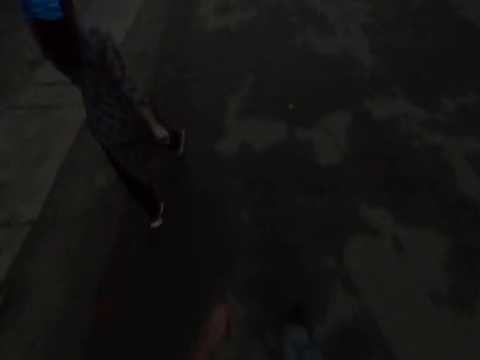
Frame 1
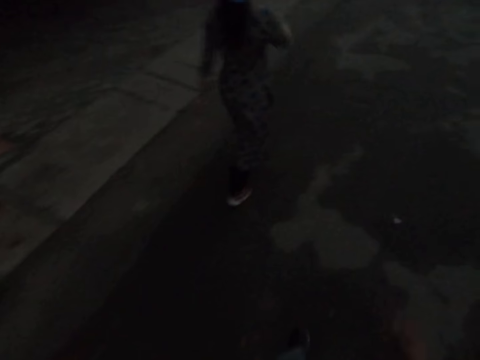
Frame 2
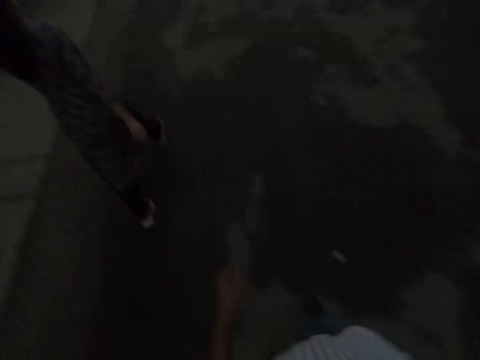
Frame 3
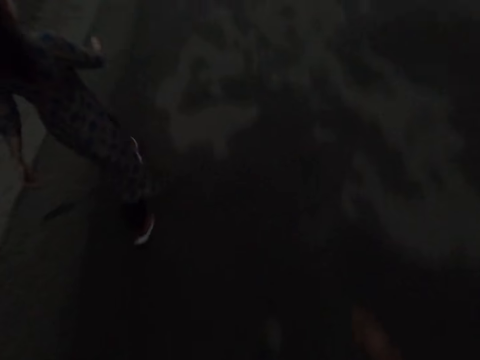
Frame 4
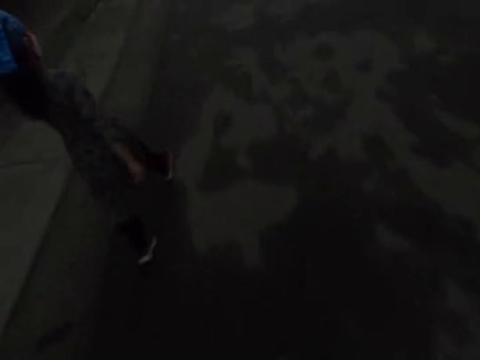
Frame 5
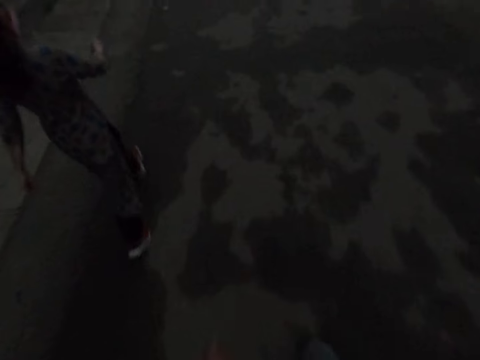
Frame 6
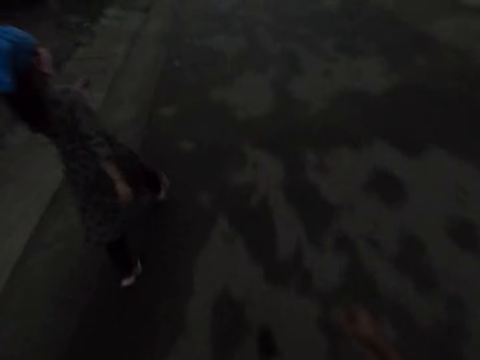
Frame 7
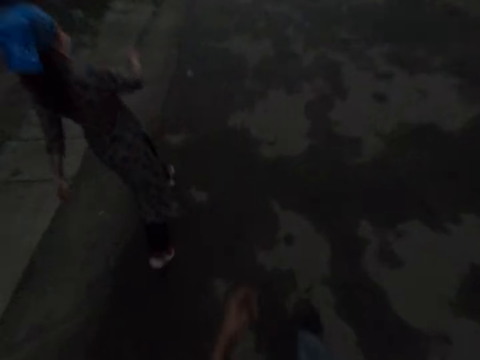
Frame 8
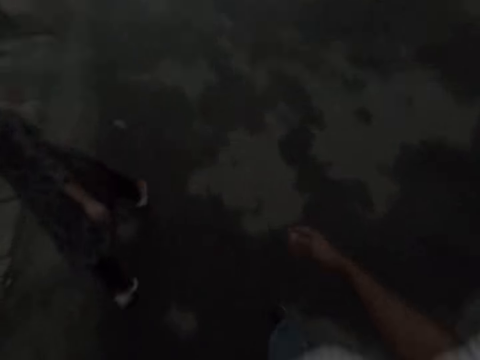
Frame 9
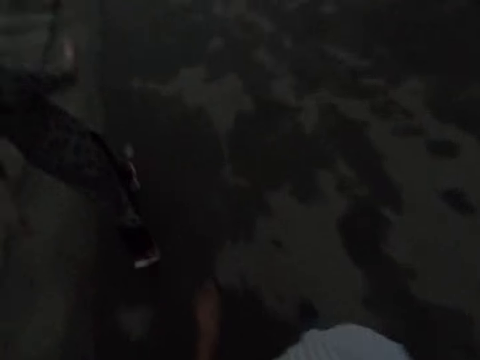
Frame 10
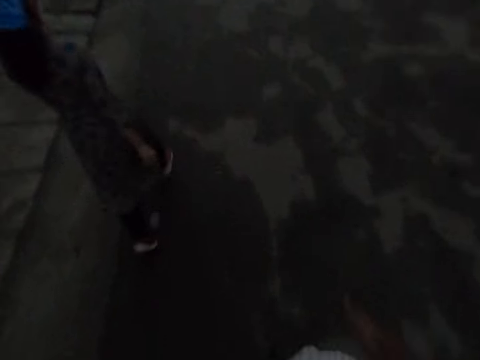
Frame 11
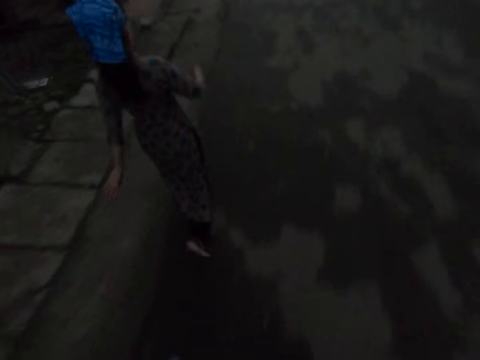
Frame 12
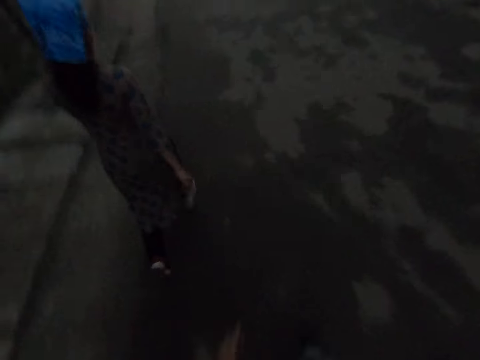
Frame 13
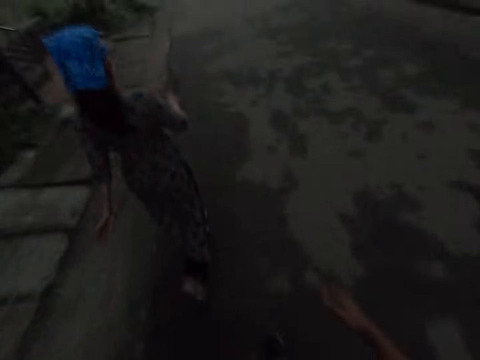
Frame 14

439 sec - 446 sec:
A lady walks in front of the camera wearer.

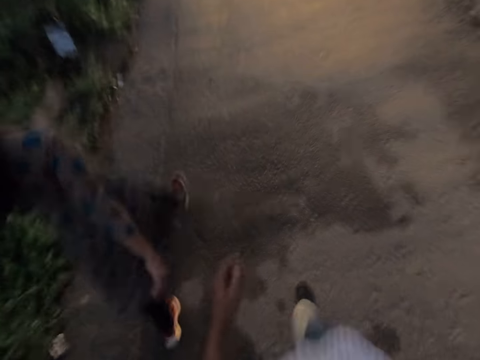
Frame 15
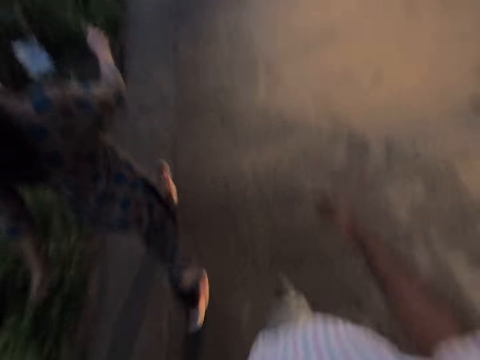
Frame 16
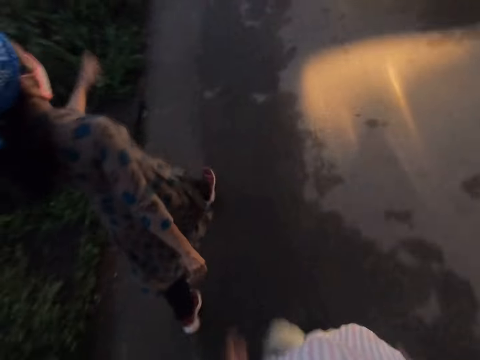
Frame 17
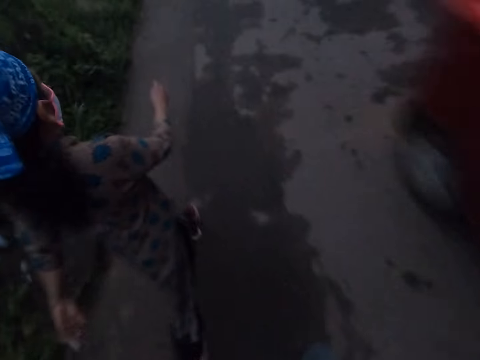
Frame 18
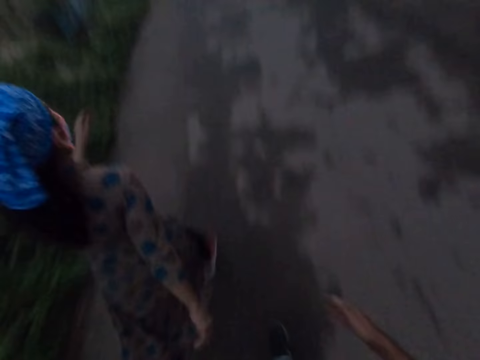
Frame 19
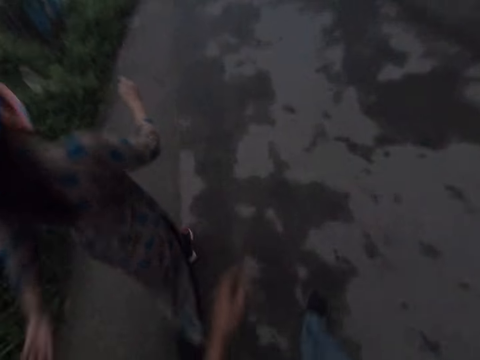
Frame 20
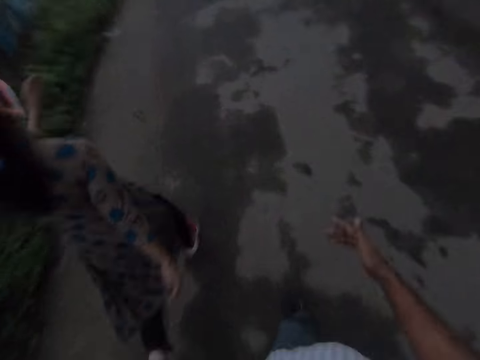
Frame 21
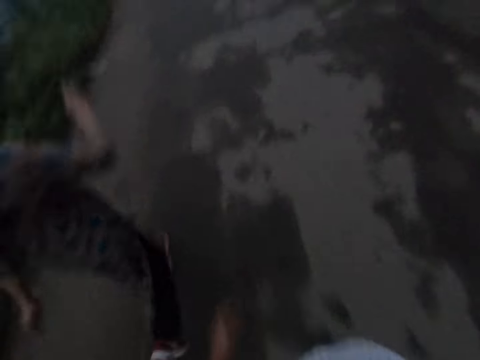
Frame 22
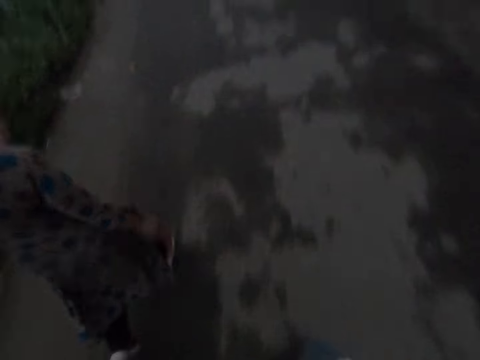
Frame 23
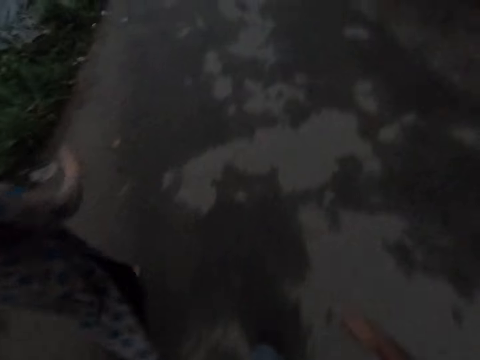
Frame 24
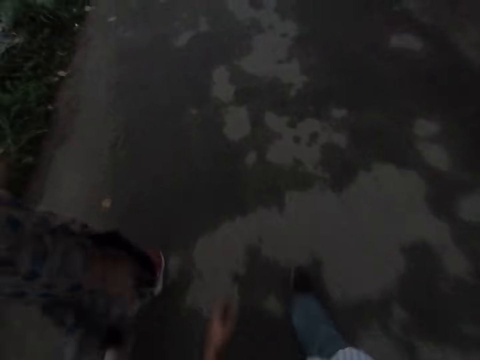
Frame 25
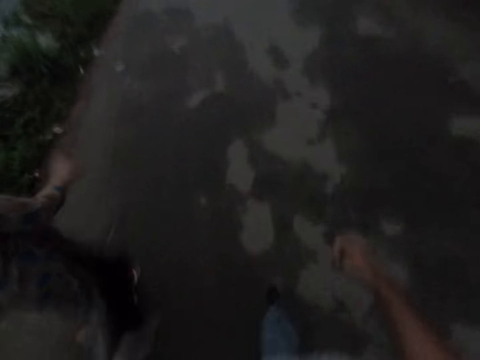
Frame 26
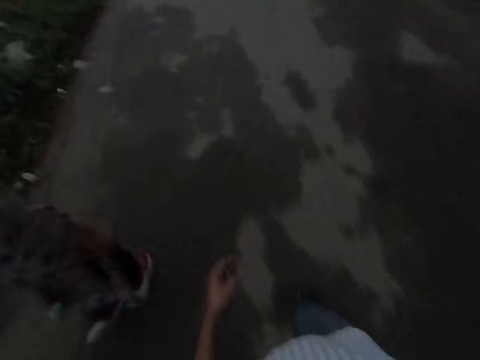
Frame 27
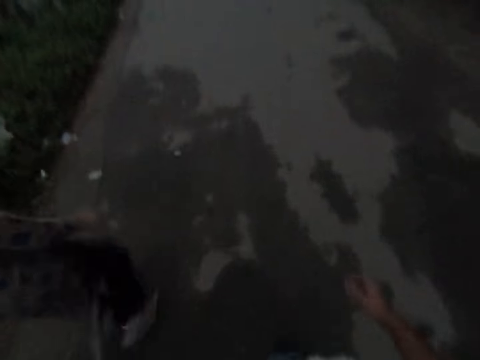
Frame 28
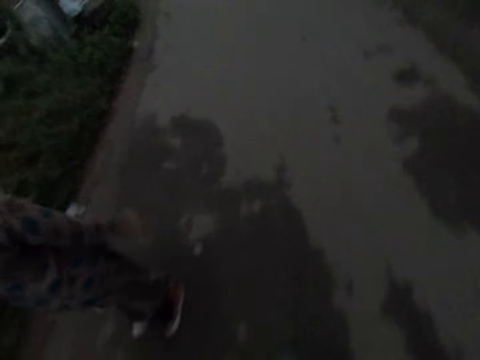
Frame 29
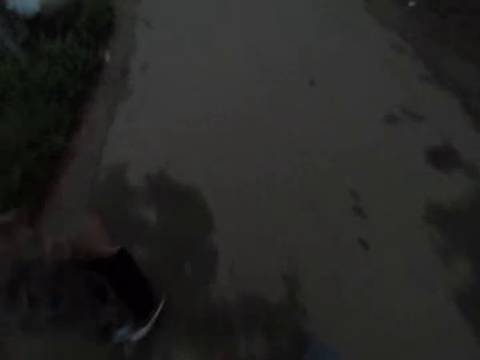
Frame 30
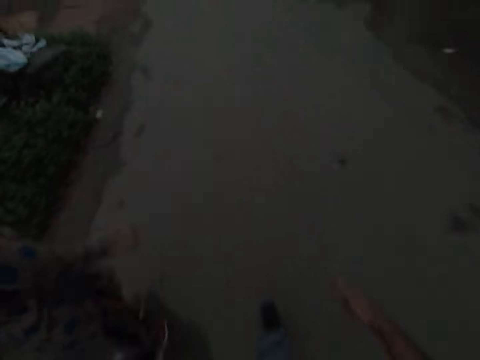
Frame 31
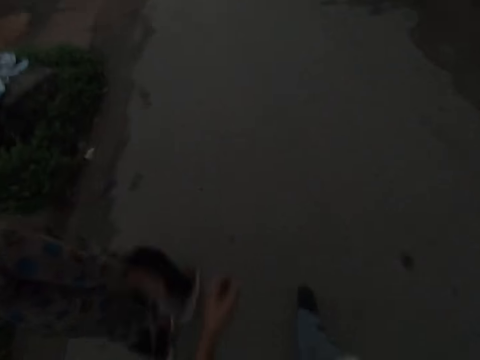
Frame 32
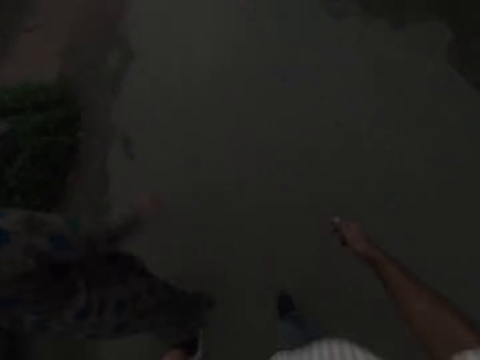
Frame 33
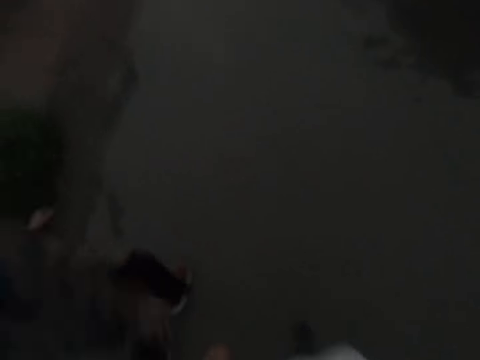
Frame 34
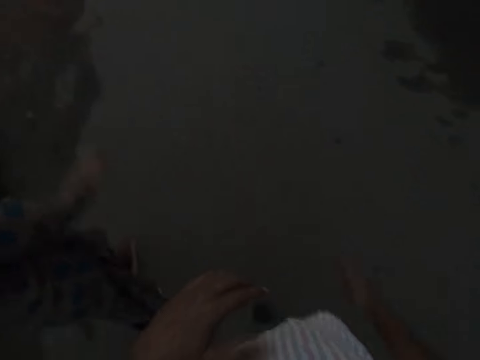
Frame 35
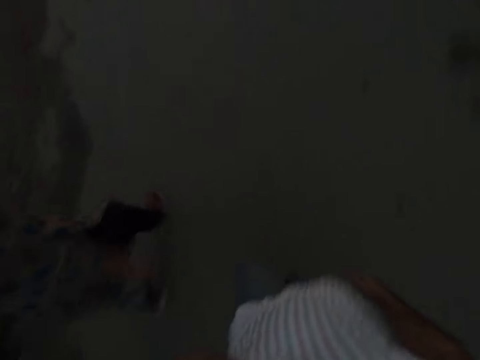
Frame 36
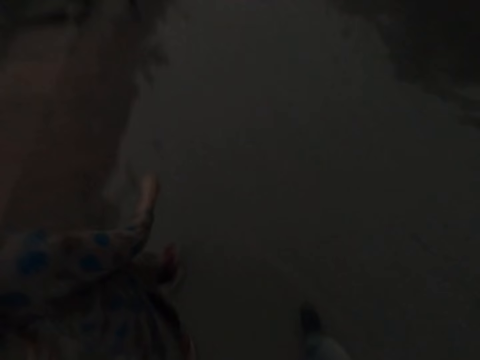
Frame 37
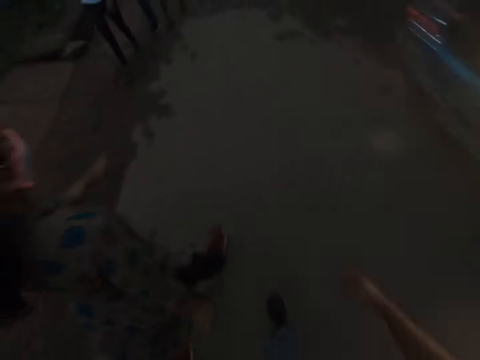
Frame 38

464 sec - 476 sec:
The camera wearer and a lady go past a vehicle. They speak to the lady. The lady speaks to the camera wearer.

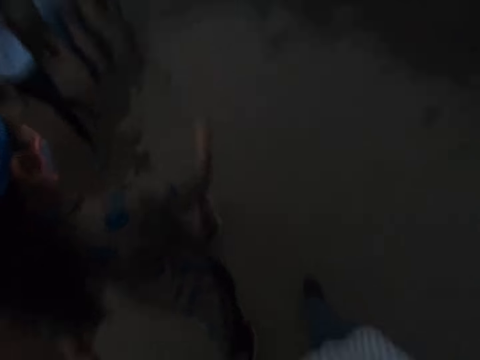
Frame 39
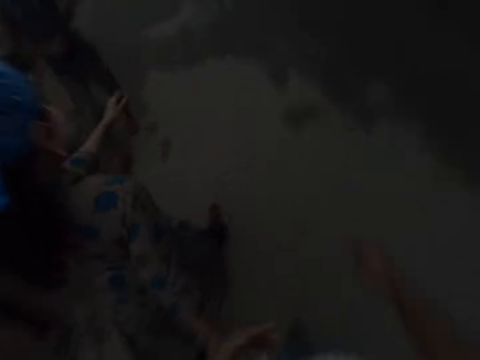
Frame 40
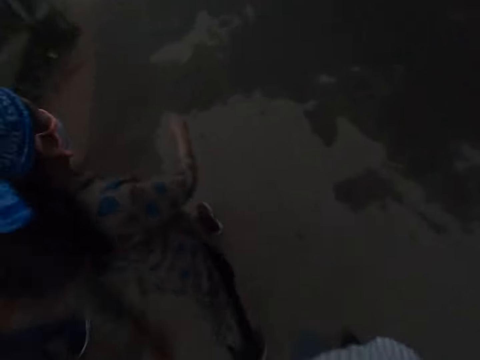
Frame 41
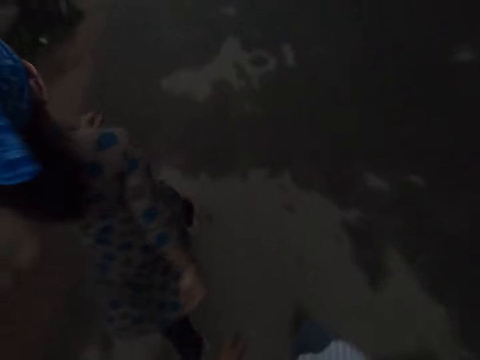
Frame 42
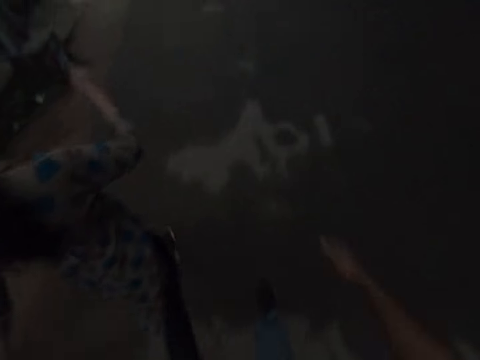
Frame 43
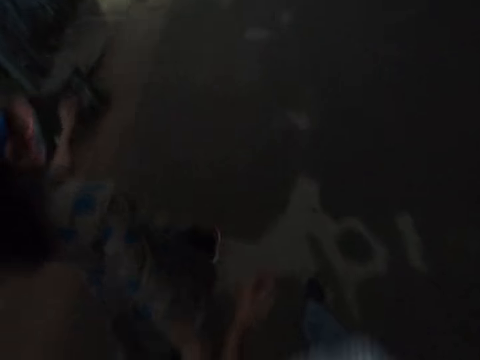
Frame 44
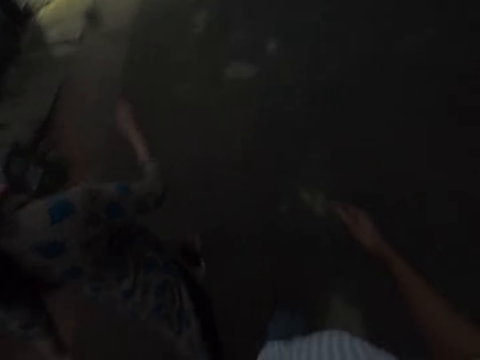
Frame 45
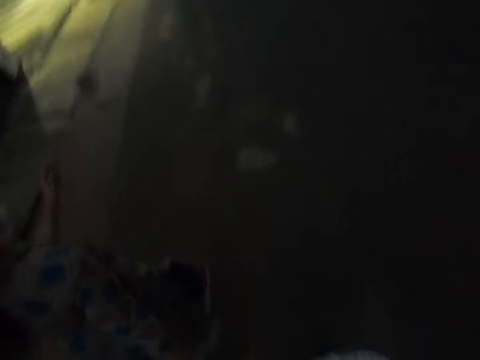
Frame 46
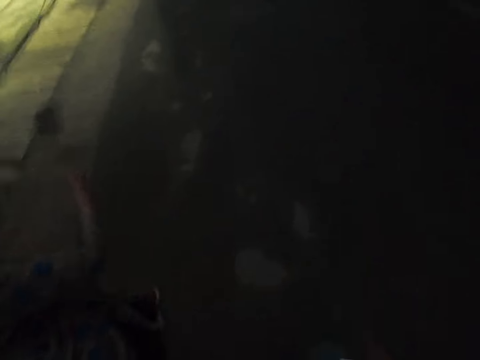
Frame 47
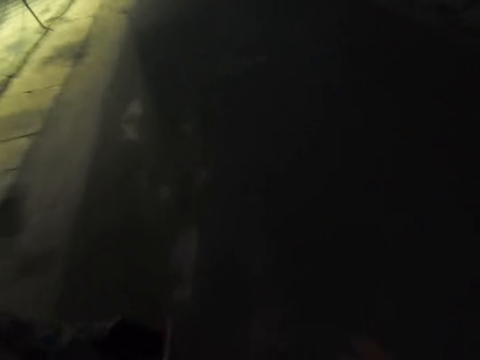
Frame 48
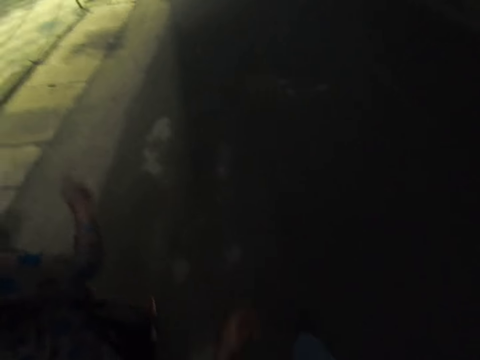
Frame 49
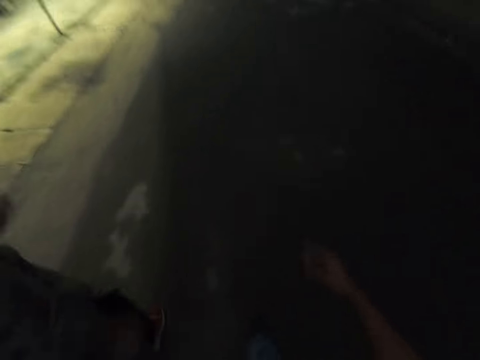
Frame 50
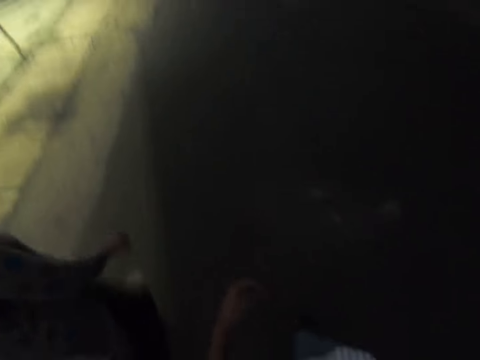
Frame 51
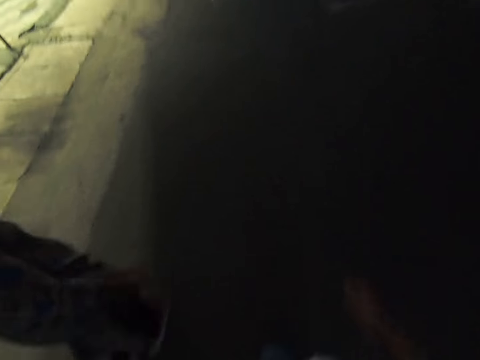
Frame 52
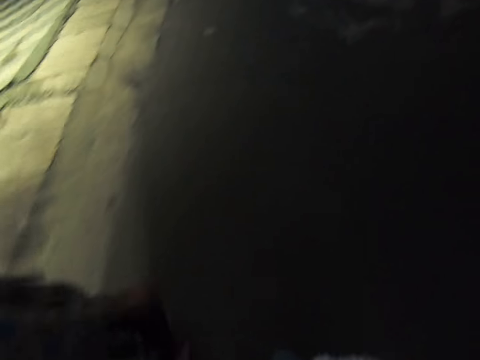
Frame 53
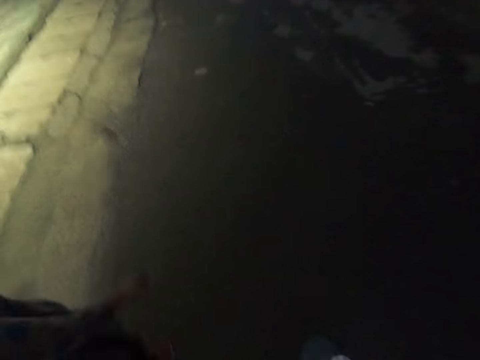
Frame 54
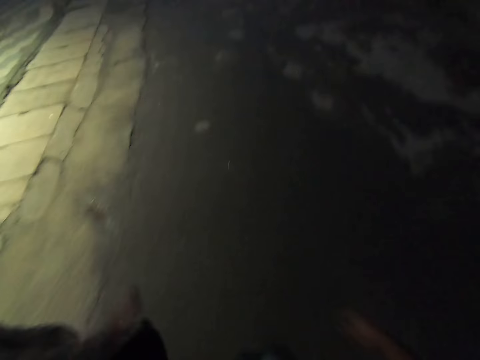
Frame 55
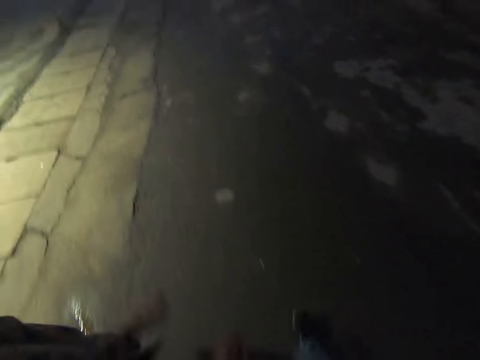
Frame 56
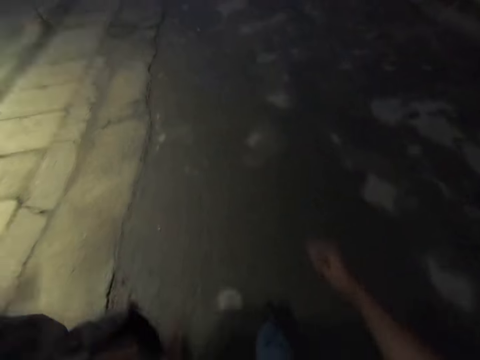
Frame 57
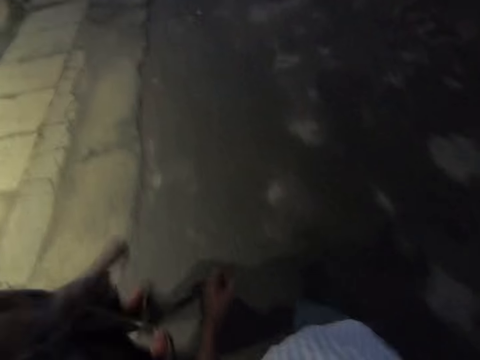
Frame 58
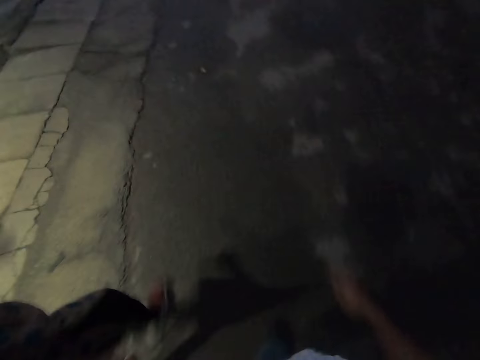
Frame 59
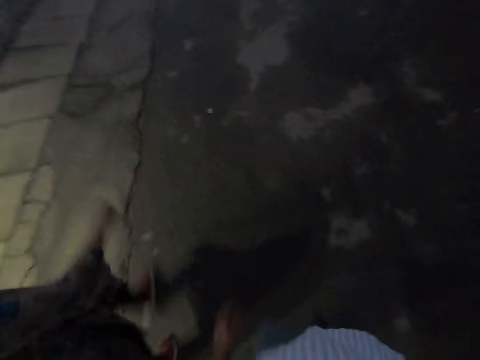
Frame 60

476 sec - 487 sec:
The camera wearer speaks to a lady. The lady speaks to the camera wearer.
